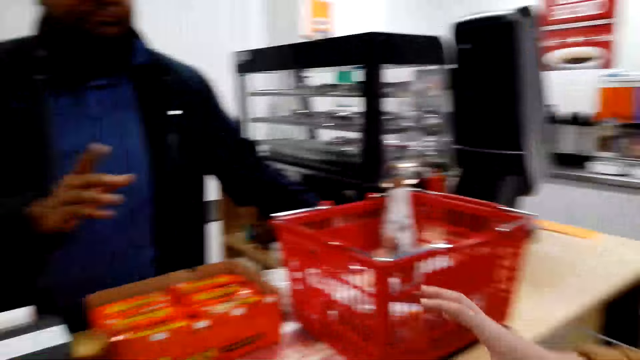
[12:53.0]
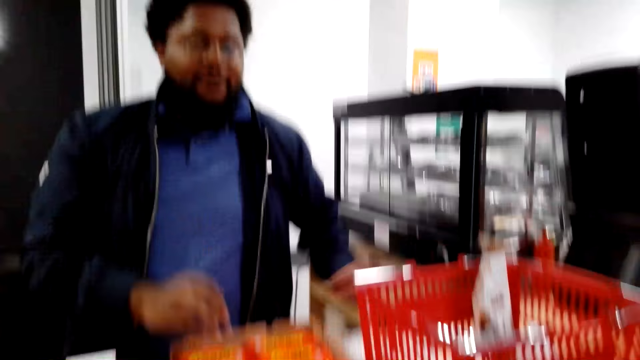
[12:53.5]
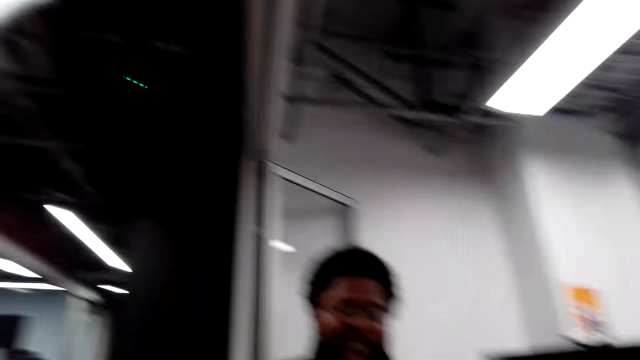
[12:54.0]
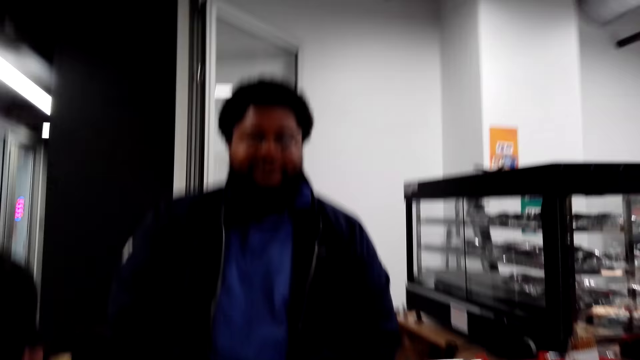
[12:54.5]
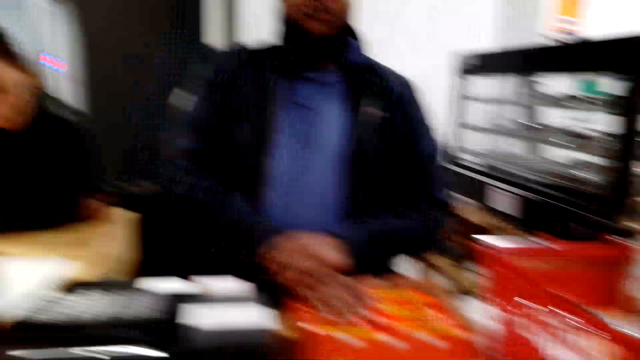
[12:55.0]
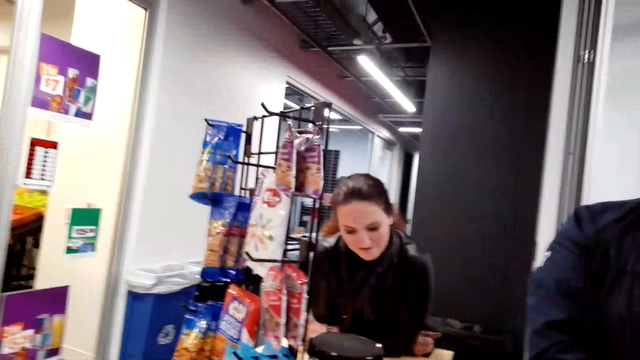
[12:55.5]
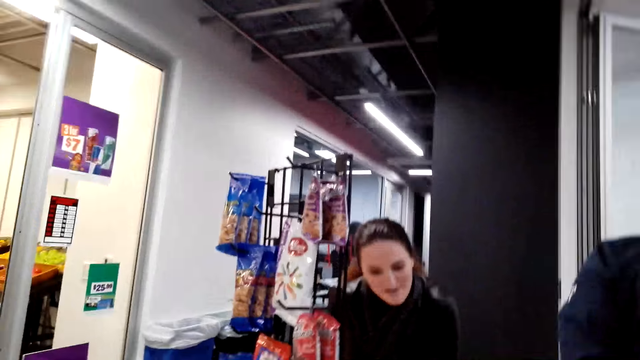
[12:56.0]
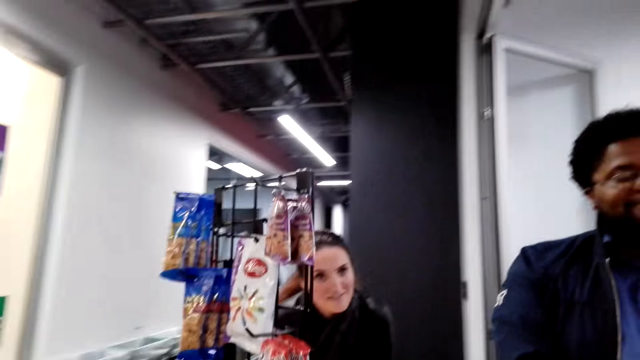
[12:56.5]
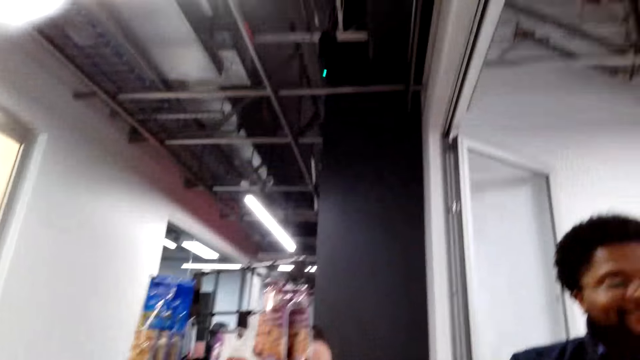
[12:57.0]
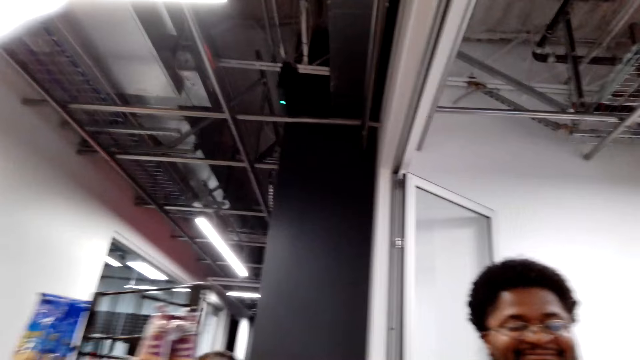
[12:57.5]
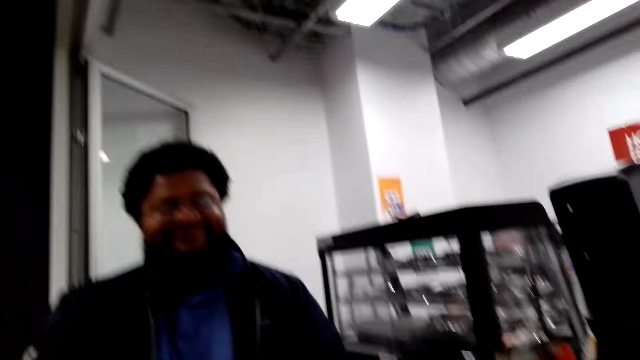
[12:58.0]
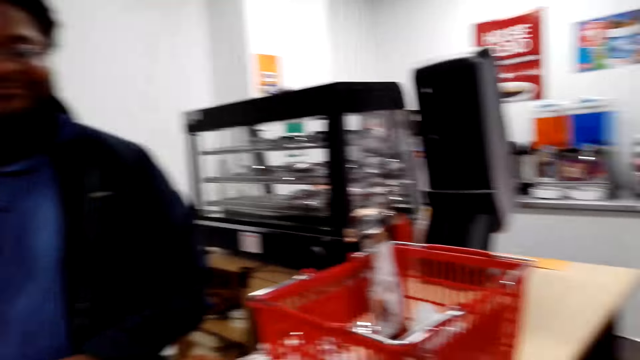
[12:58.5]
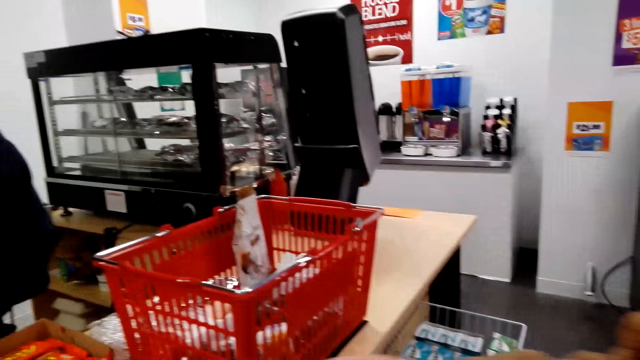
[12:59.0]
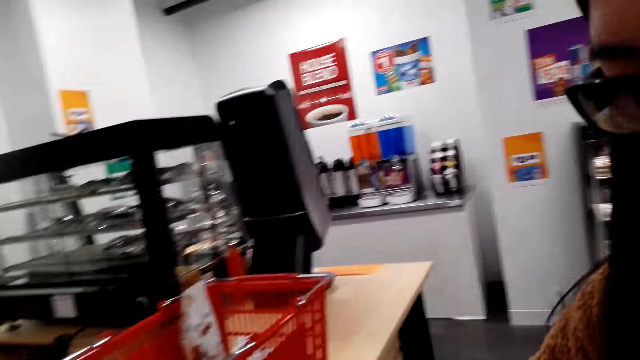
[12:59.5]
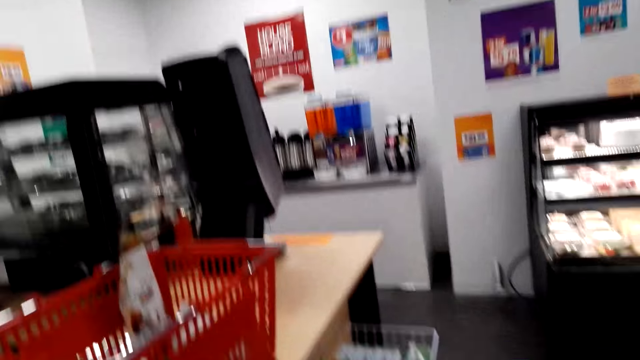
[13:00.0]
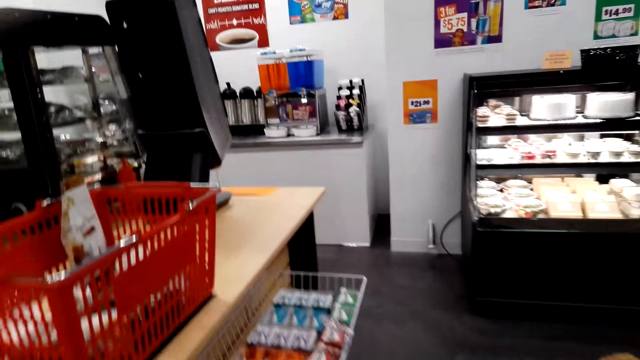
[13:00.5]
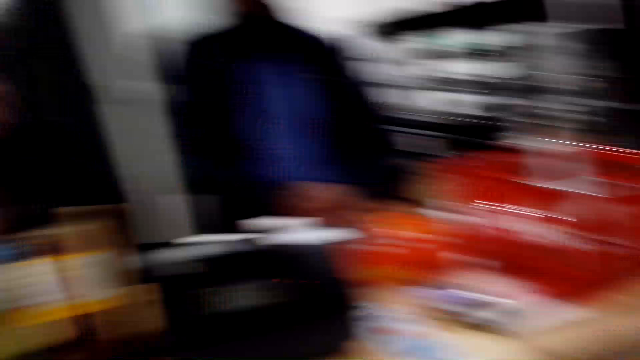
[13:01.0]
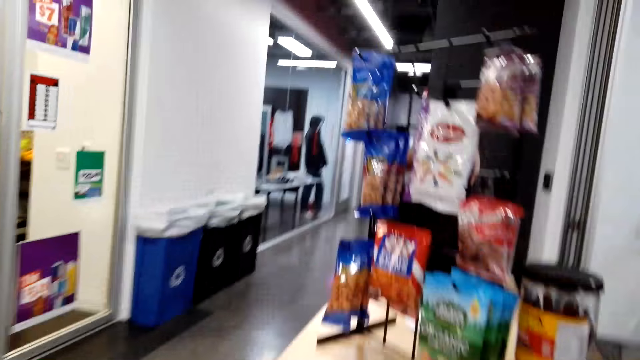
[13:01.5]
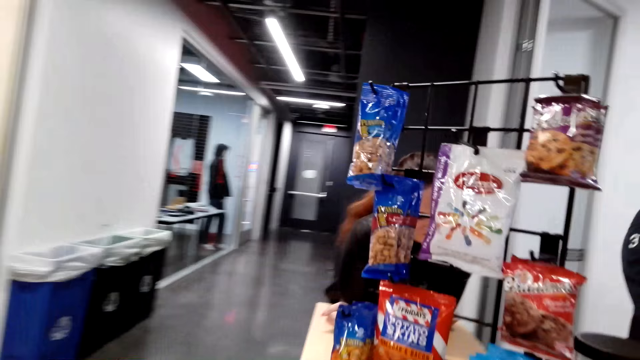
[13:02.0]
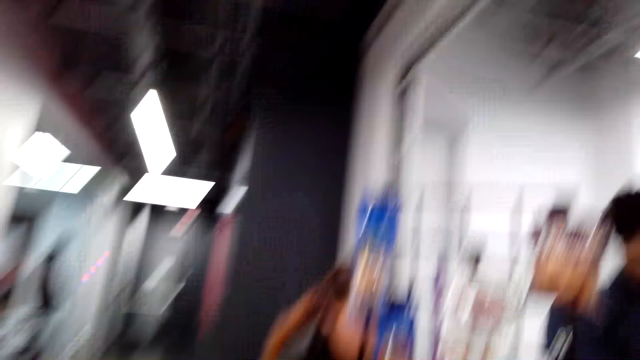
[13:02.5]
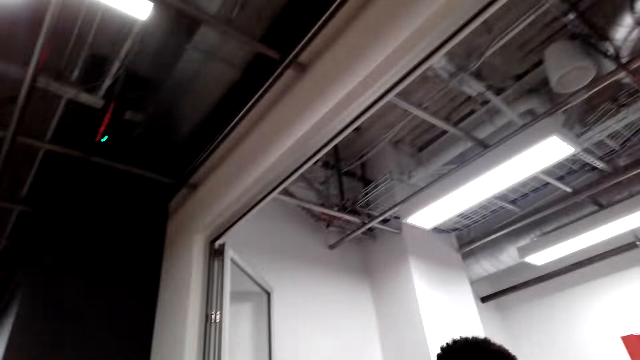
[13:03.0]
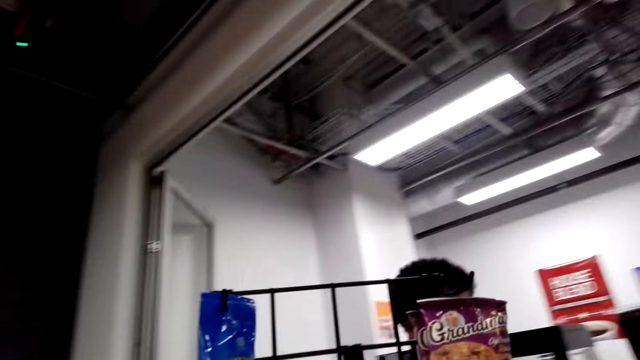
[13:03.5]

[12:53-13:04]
A woman speaks to the cashier. The camera wearer looks at the cashier and speaks to the cashier. The cashier speaks to the camera wearer. The camera wearer looks around. They speak to the cashier. They look at another woman. The second woman speaks to the camera wearer and another woman. The camera wearer looks at the cashier. They speak to the second woman. They look around the supermarket, walk in the supermarket, and speak to the second woman.

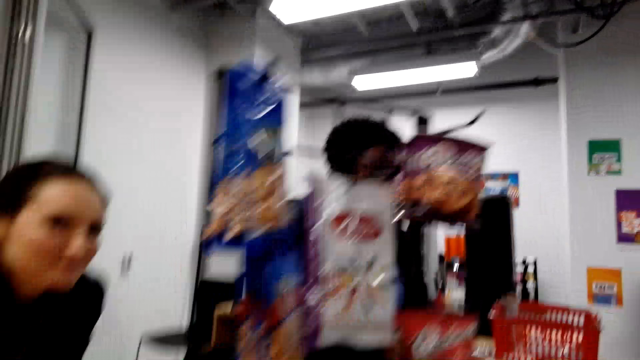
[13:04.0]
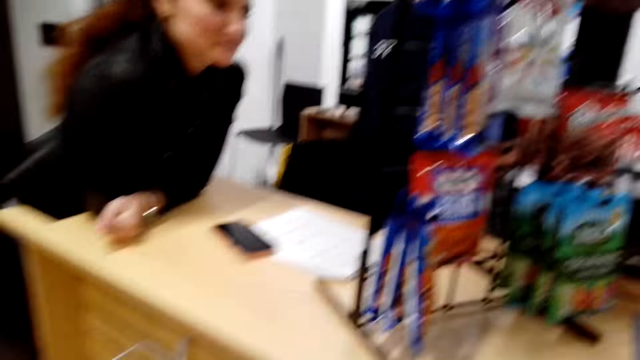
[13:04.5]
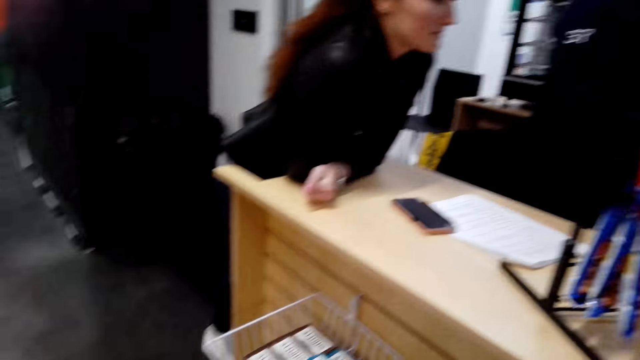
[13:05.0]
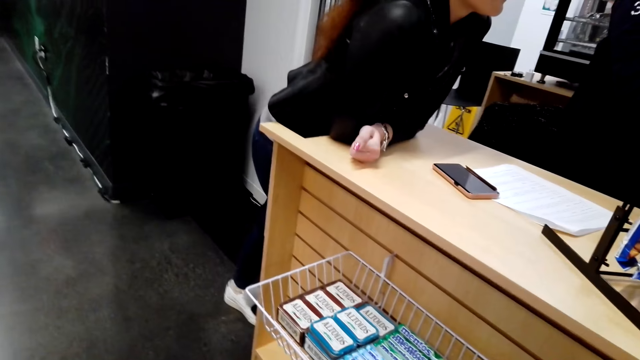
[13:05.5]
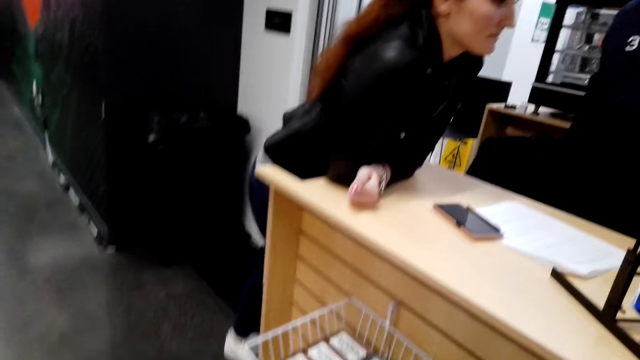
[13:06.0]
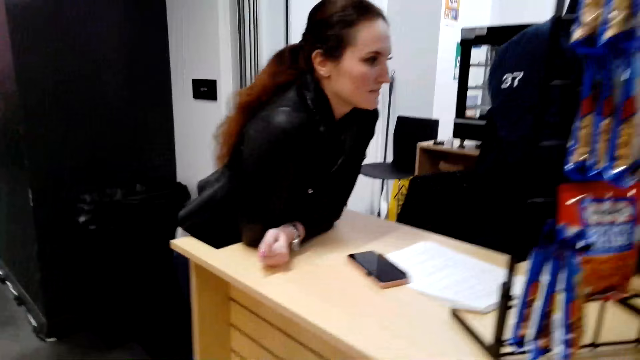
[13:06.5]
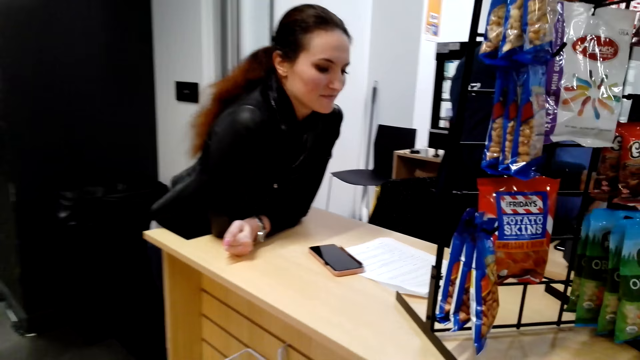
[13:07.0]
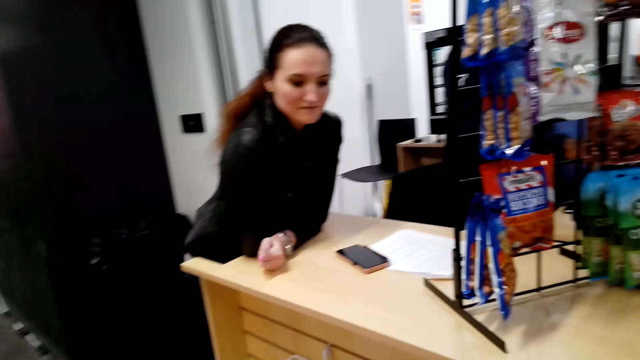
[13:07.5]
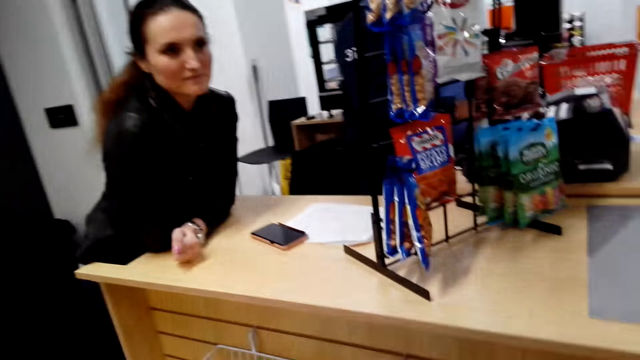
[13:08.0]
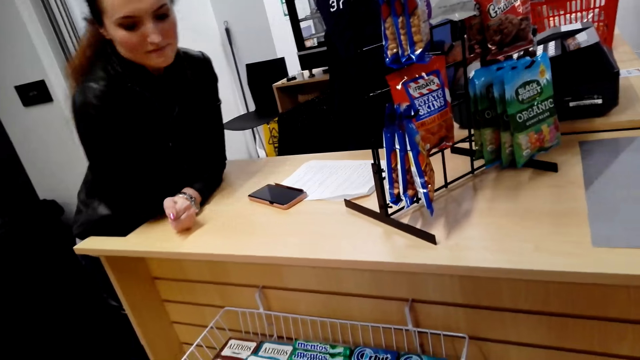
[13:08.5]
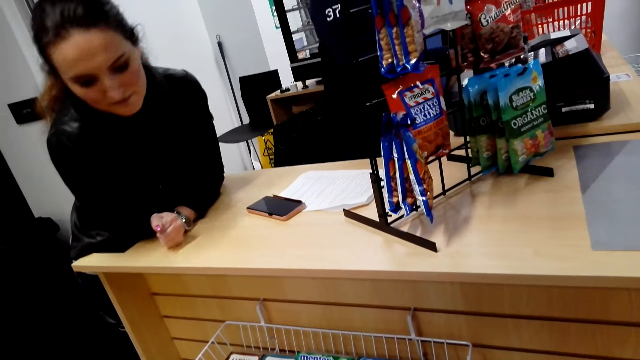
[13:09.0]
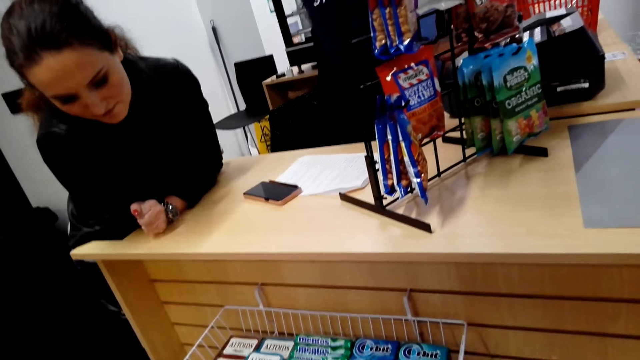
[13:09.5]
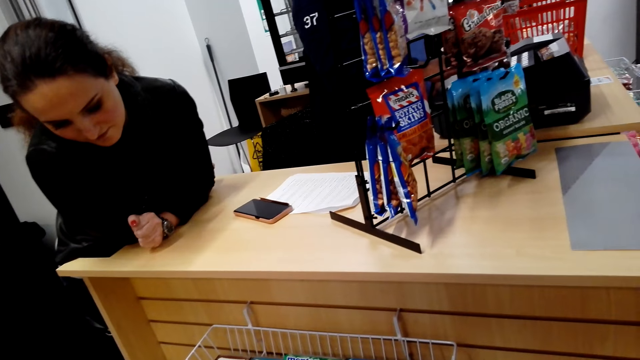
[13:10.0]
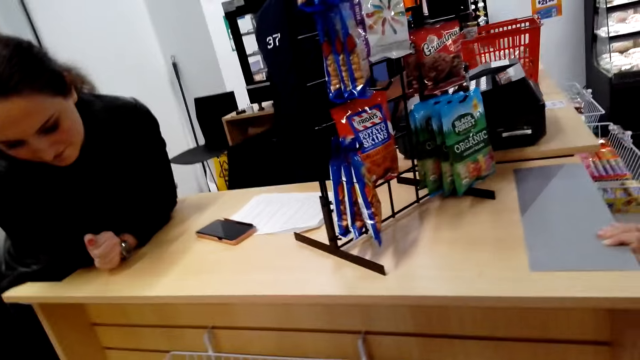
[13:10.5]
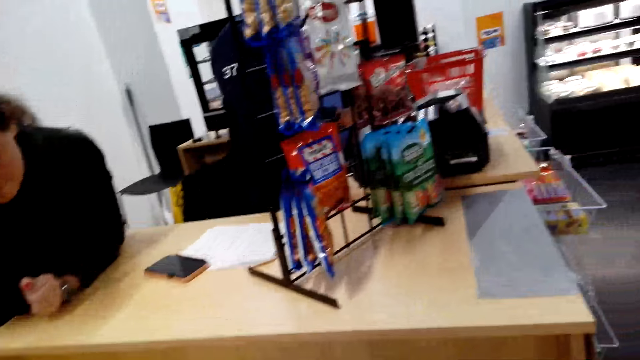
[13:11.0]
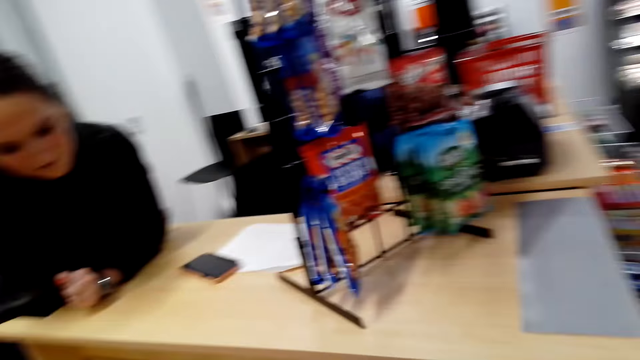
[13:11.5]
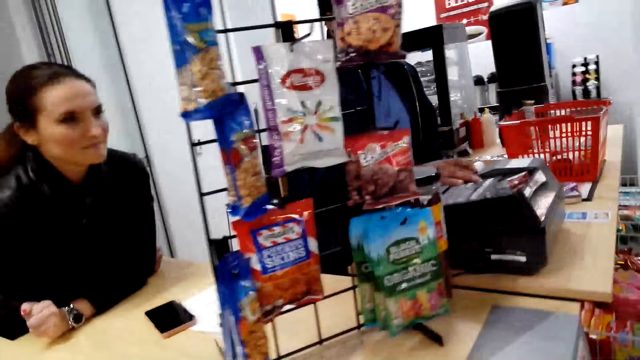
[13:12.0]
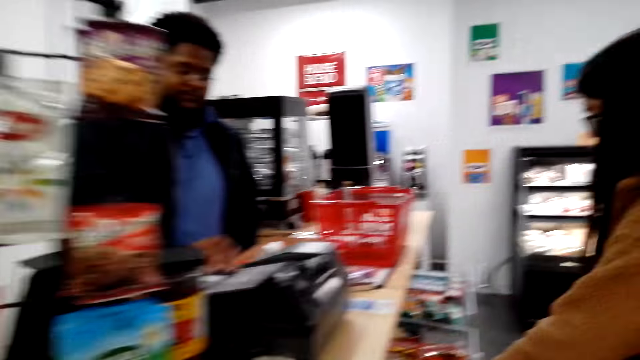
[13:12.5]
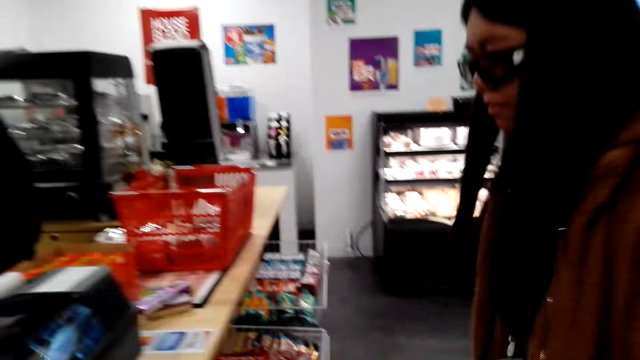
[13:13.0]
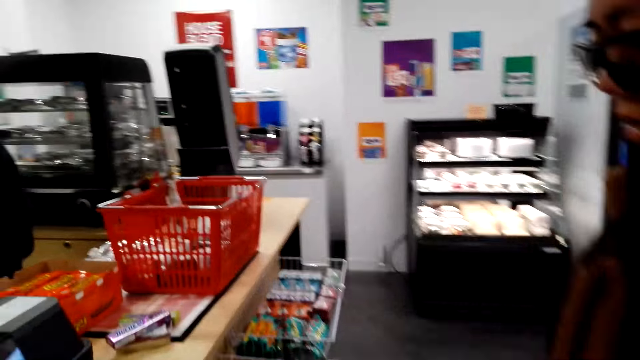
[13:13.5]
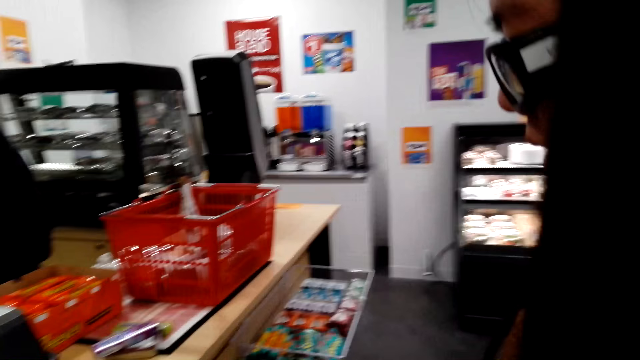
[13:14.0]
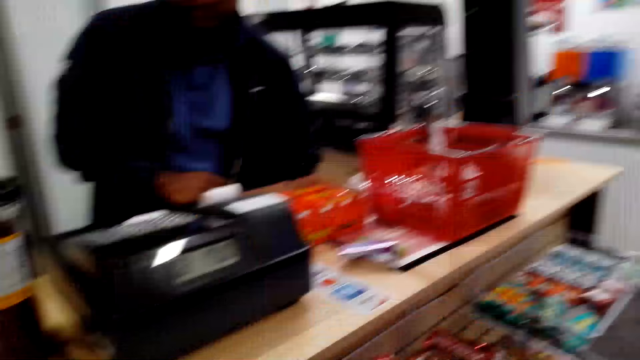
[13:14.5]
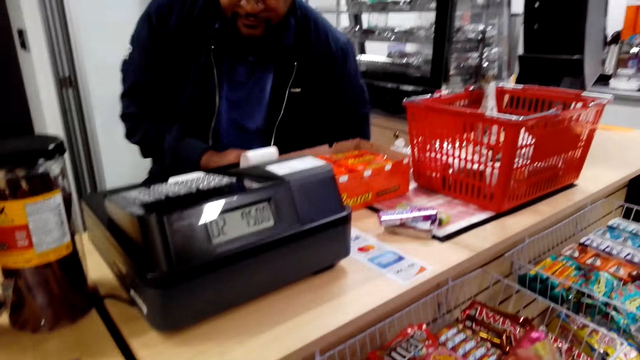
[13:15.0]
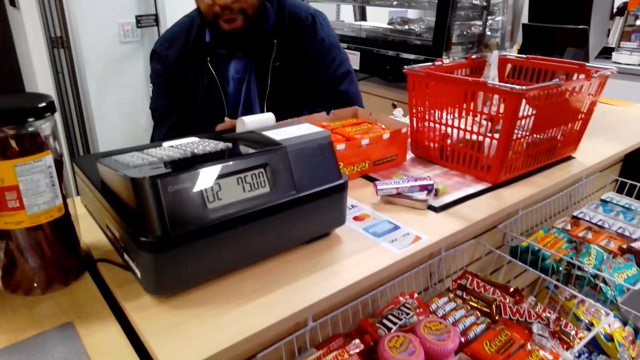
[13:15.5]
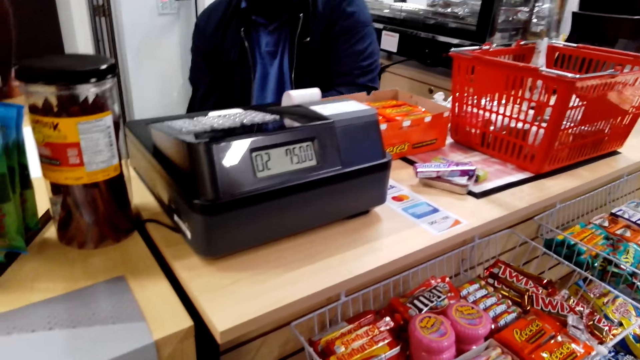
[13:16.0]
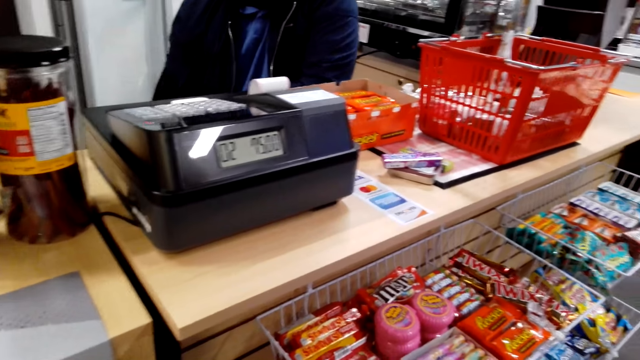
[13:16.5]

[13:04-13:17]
The camera wearer looks at a woman. They look at the displayed candies. They look at the woman. They converse with the woman. Another woman speaks to the first woman. The camera wearer speaks to the other woman. They look at the other woman. They speak to the other woman.
